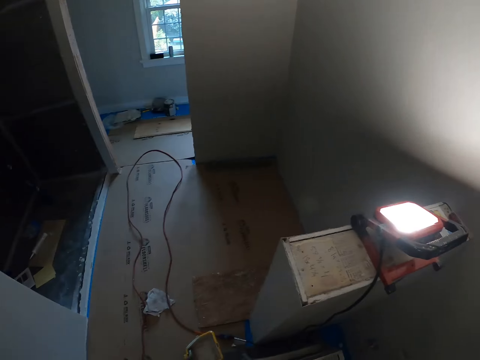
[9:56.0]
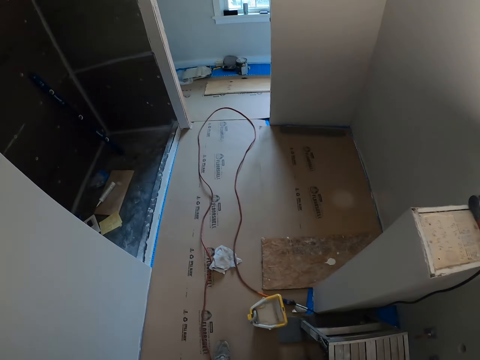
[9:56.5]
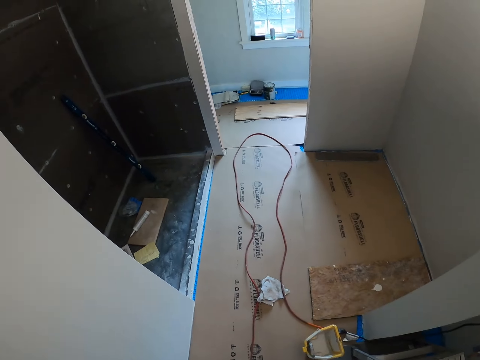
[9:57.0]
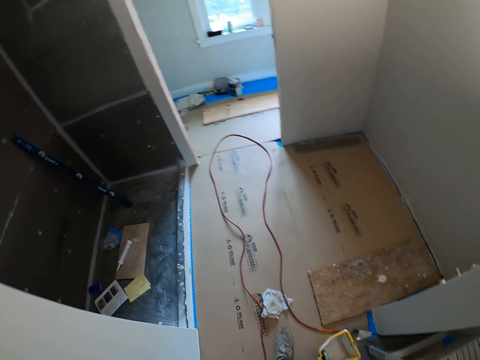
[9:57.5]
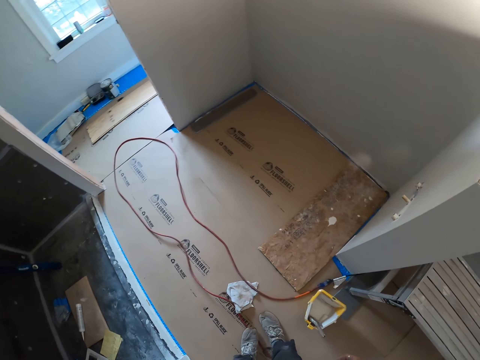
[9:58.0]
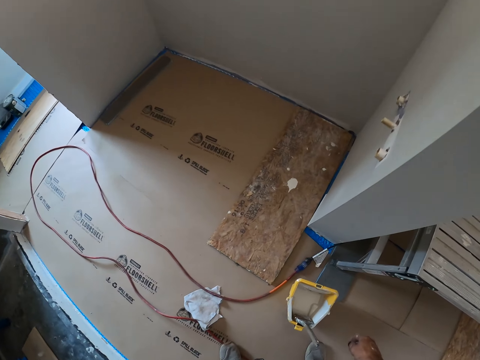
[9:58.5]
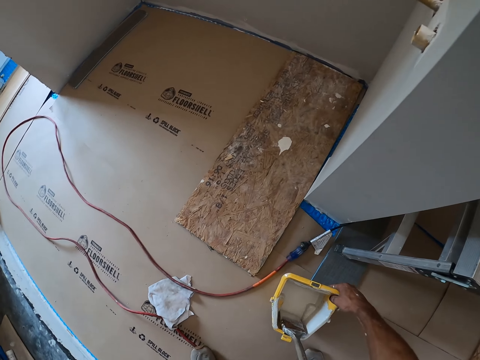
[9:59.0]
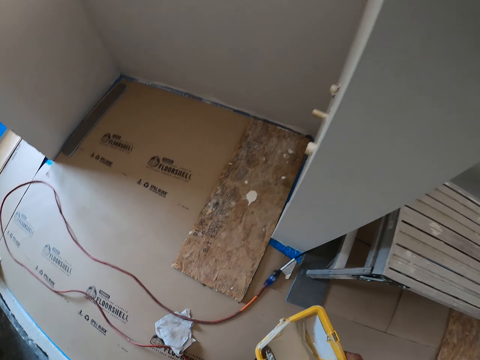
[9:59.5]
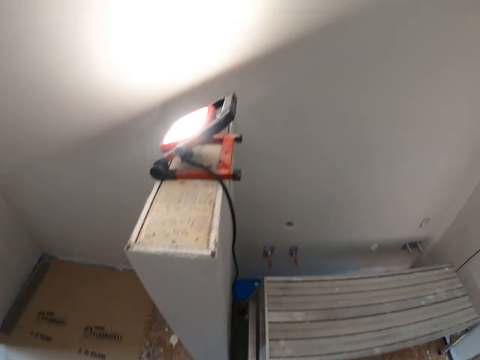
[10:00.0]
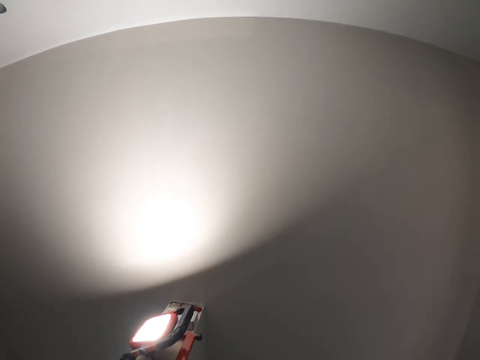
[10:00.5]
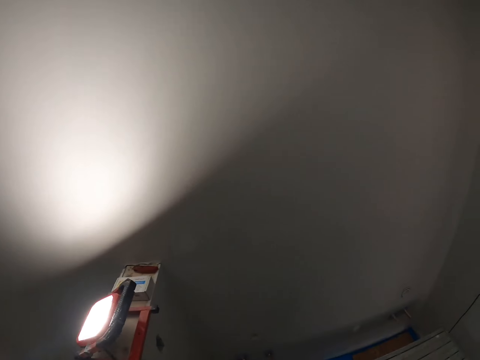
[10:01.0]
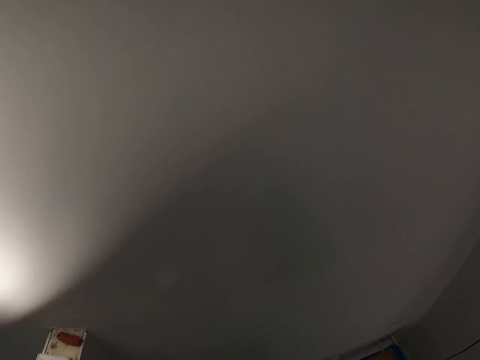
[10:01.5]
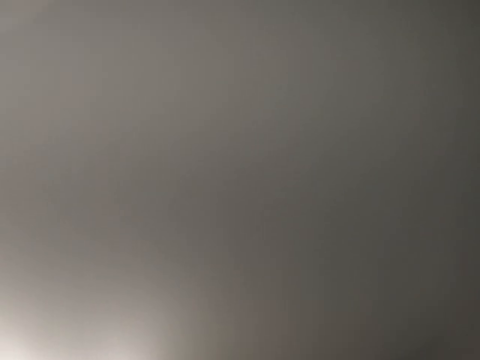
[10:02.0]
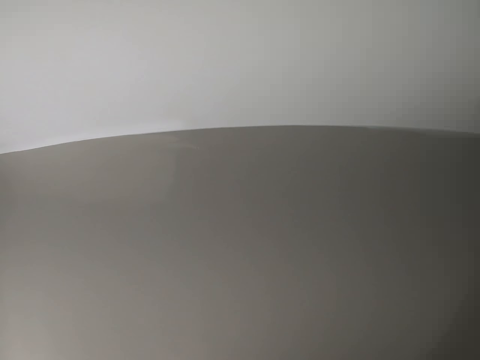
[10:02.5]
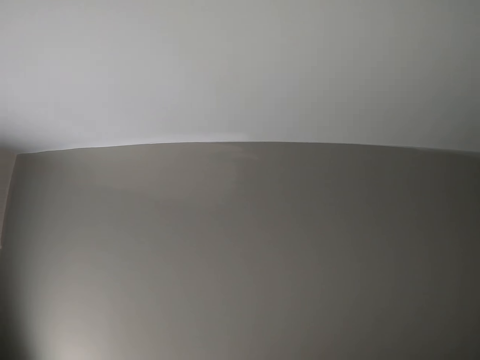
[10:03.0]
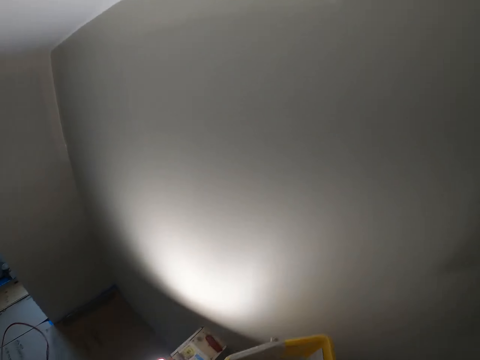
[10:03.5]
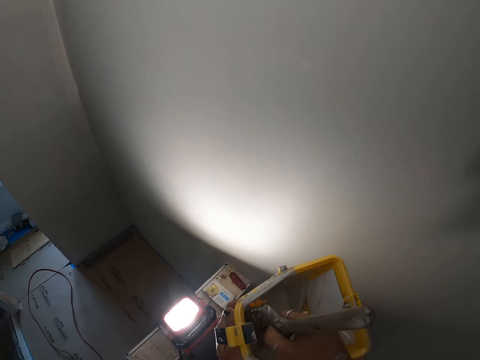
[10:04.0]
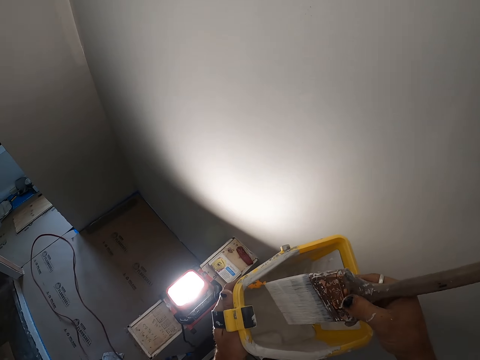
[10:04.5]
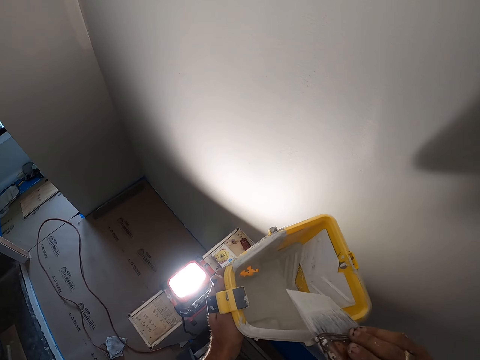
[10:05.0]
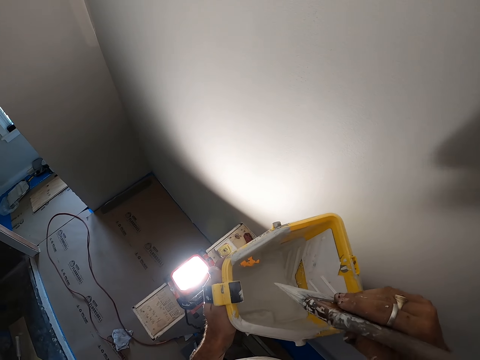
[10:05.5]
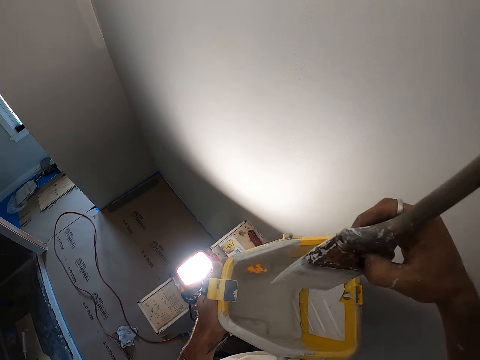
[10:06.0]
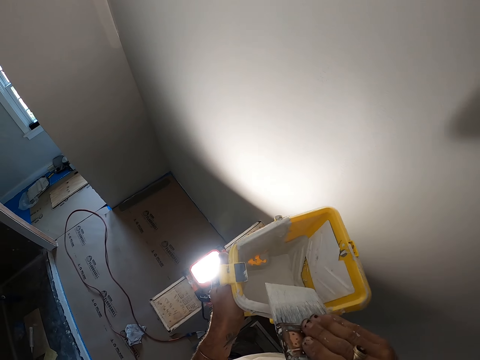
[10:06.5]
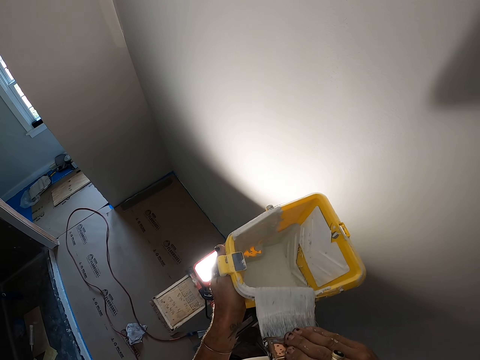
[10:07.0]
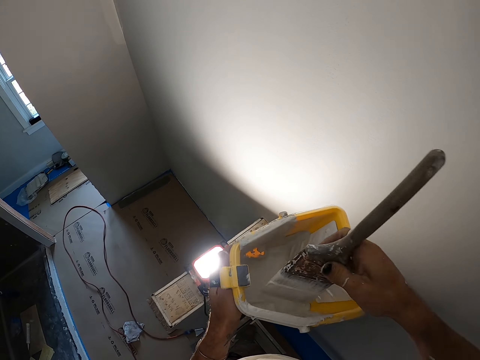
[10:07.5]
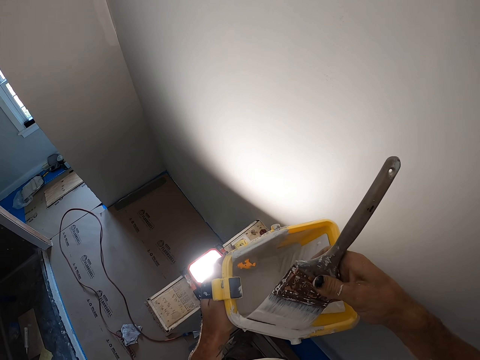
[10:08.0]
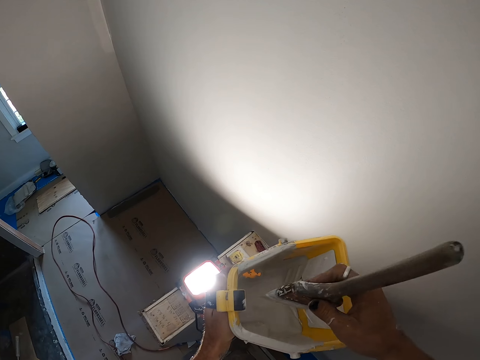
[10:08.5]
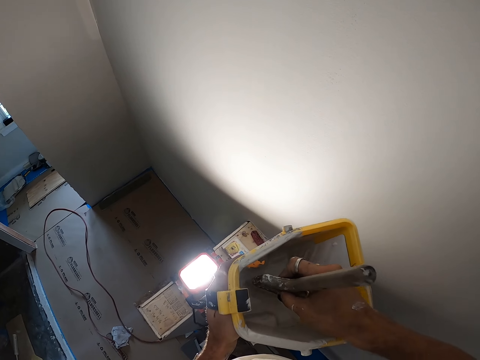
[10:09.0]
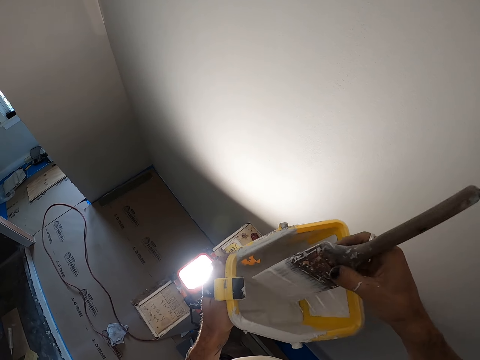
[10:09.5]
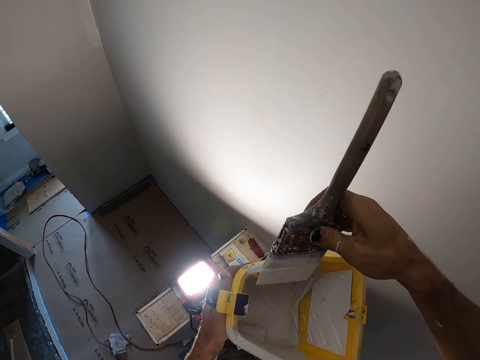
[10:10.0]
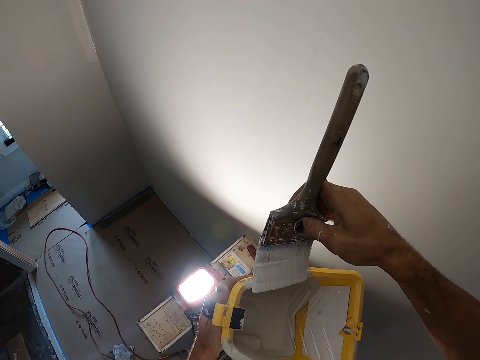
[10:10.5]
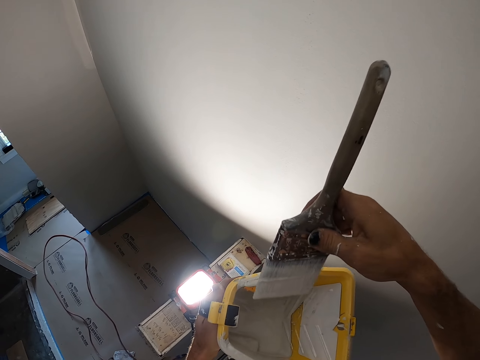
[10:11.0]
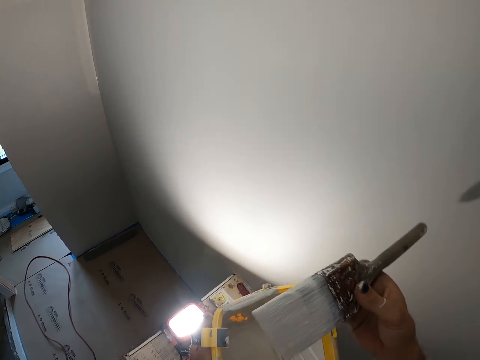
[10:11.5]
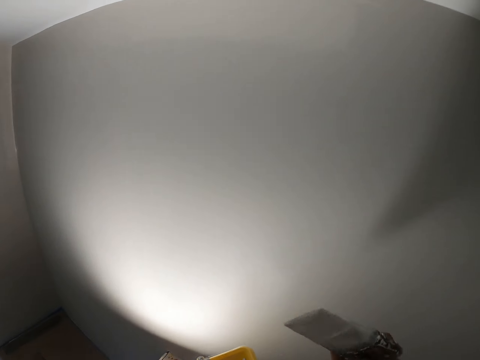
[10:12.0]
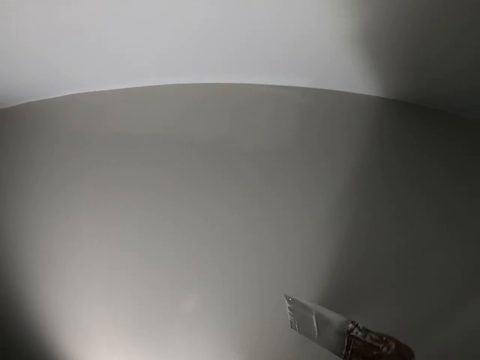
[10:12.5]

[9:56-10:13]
The camera wearer walks around the room. They pick up the paint bucket from the floor. They walk around the room. They step on the stand. They dip the brush in the paint bucket. They wipe the excess paint on the paint bucket. They dip the paint brush in the paint bucket. They wipe the excess paint on the paint bucket.

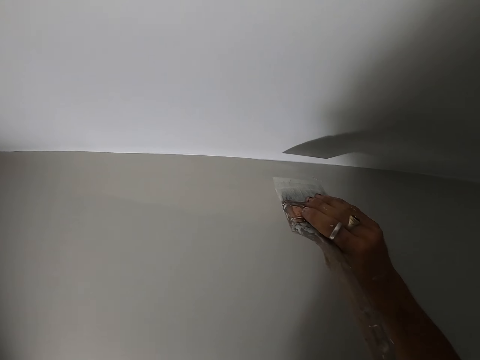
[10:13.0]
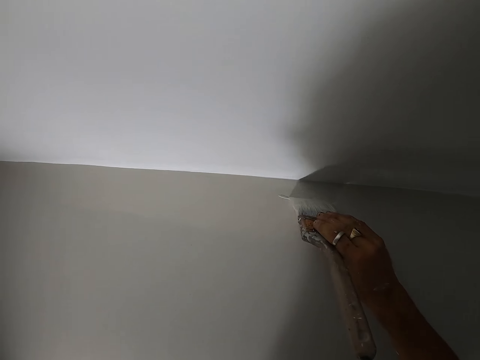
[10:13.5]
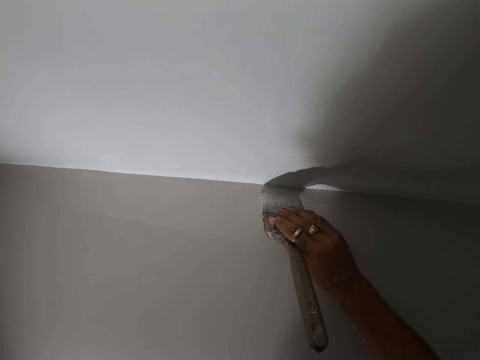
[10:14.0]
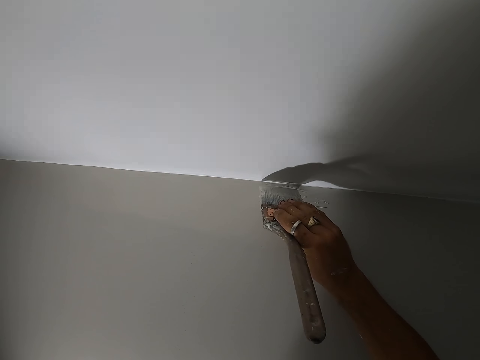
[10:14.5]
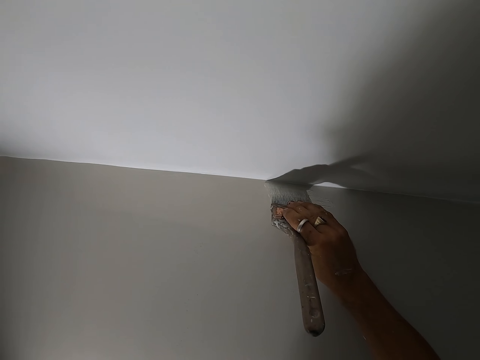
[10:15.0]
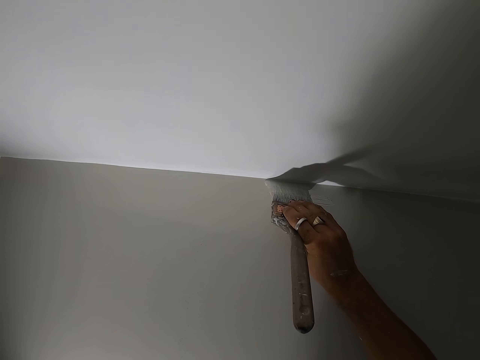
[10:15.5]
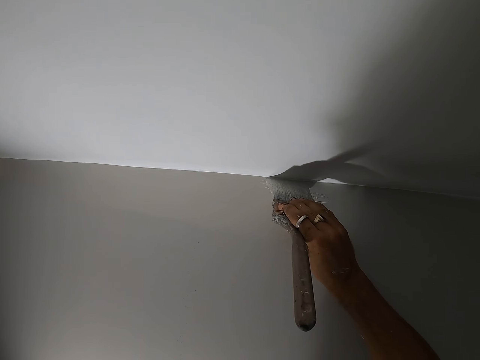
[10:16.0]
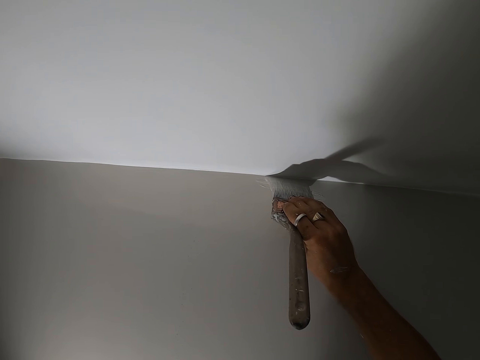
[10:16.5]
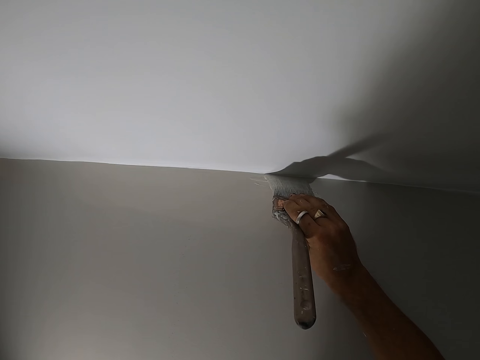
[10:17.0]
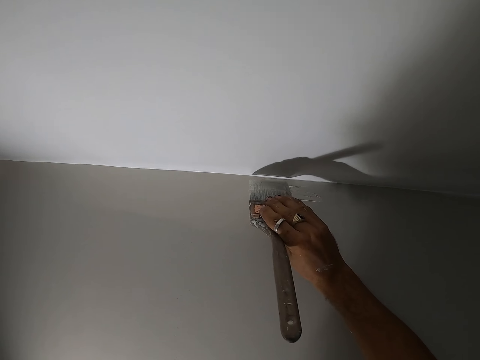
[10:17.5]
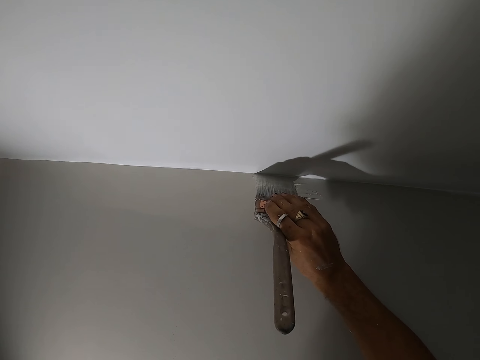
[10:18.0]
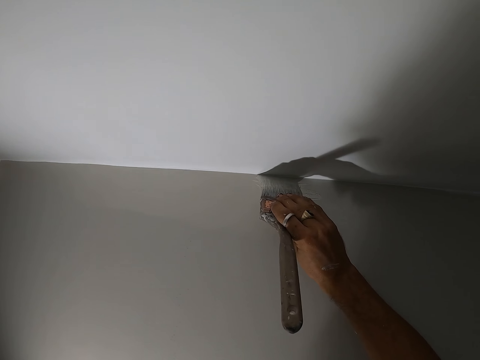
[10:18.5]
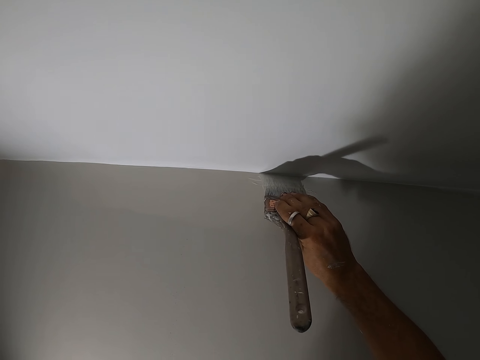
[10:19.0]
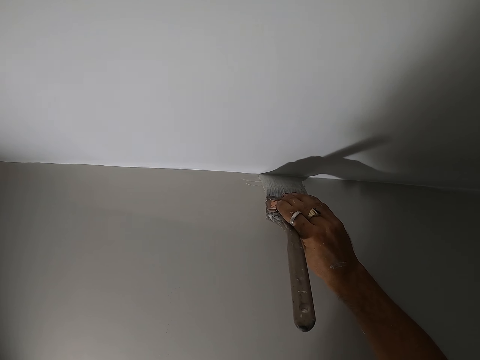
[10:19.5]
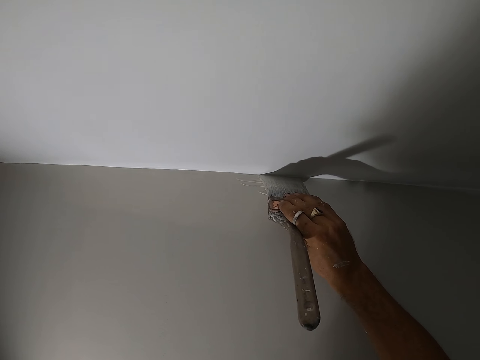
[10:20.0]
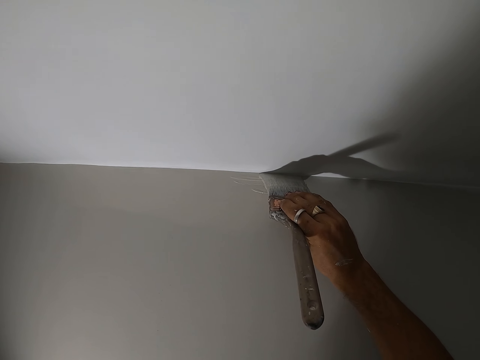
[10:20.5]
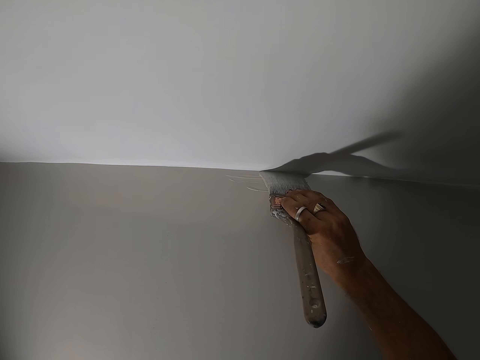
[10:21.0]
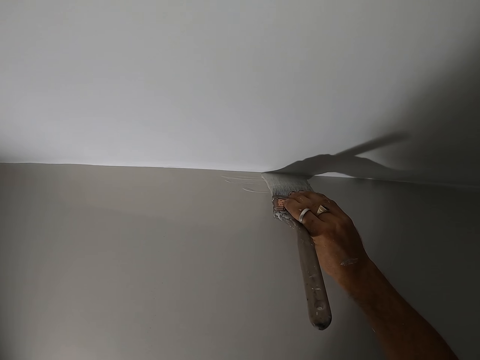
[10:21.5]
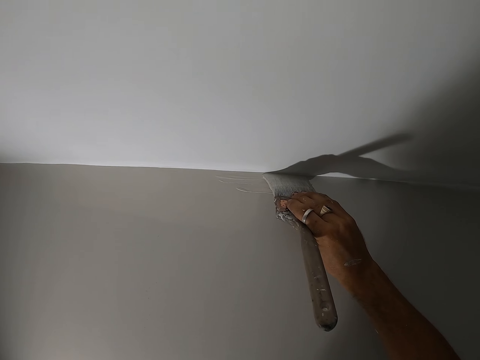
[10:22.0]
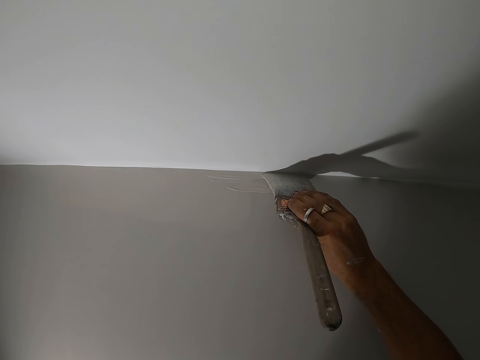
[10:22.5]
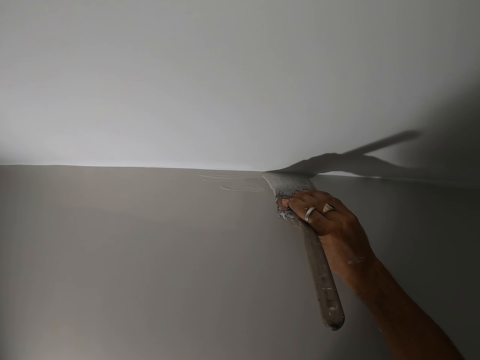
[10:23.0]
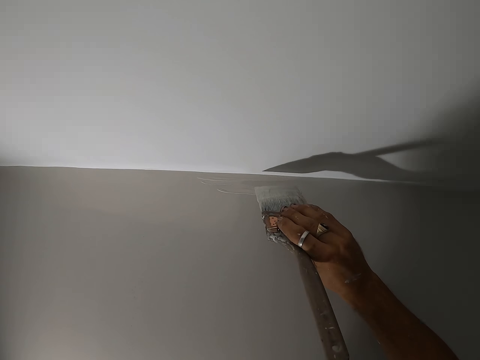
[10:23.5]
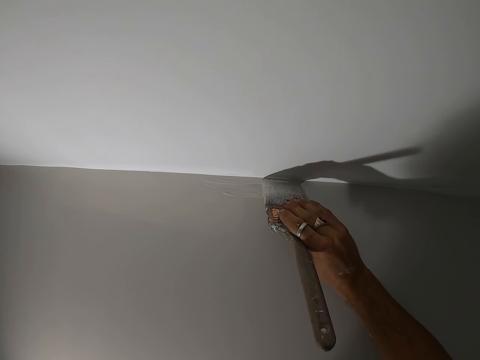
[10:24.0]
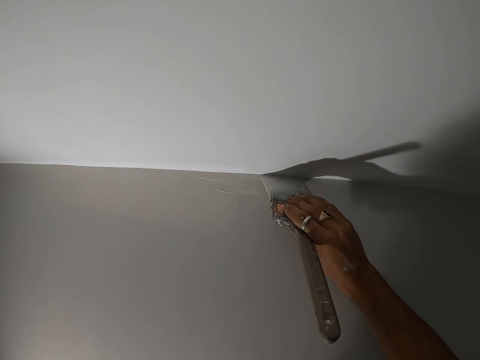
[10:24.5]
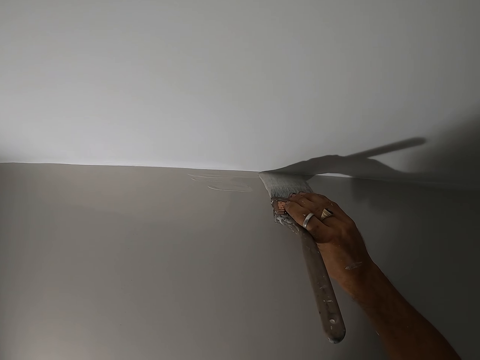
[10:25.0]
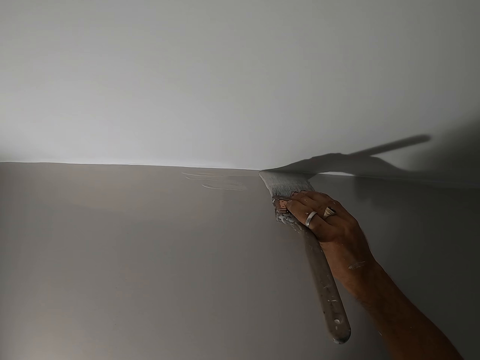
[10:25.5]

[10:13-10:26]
The camera wearer paints the wall with the paint brush.
